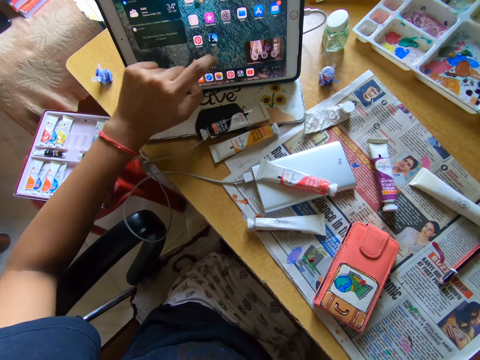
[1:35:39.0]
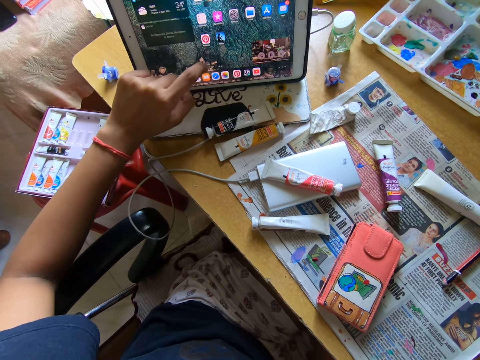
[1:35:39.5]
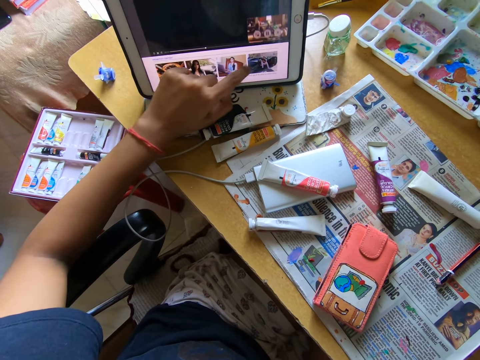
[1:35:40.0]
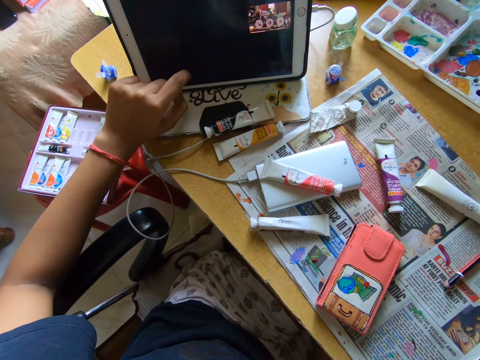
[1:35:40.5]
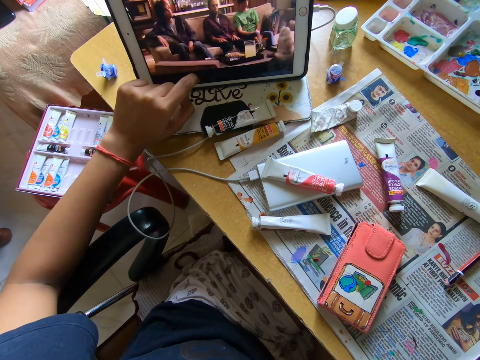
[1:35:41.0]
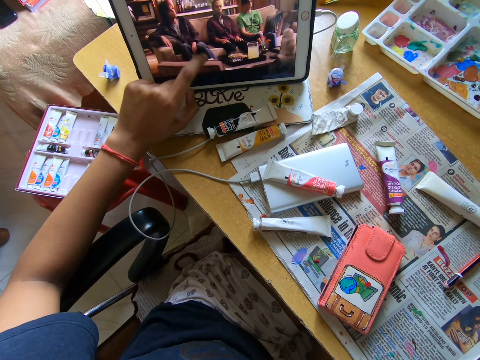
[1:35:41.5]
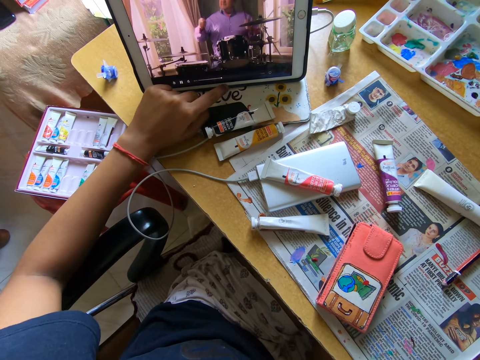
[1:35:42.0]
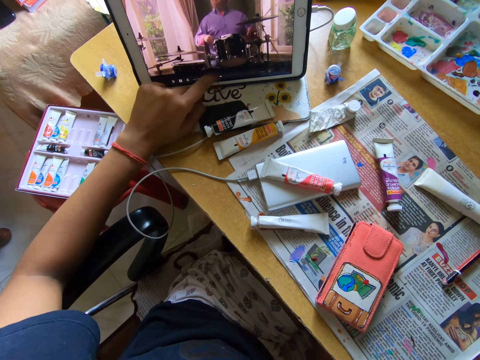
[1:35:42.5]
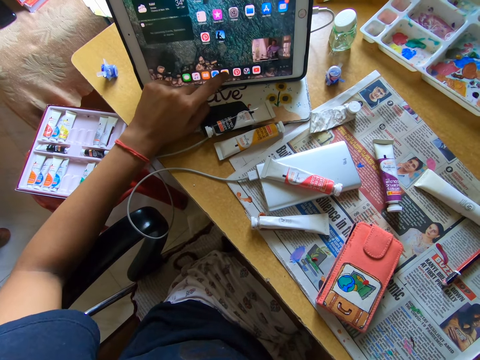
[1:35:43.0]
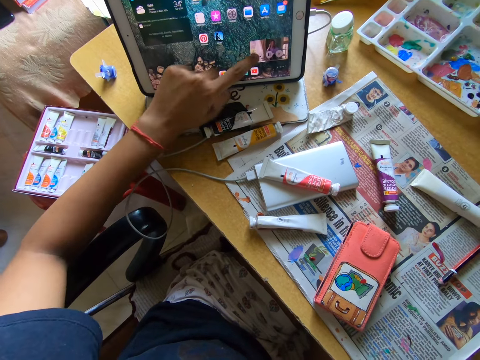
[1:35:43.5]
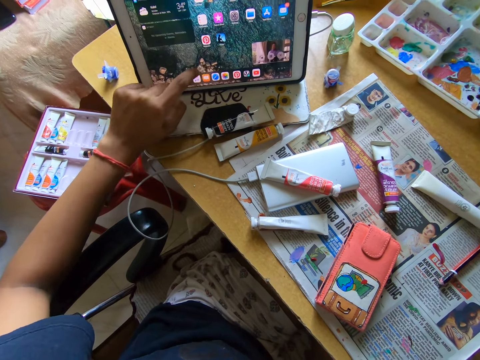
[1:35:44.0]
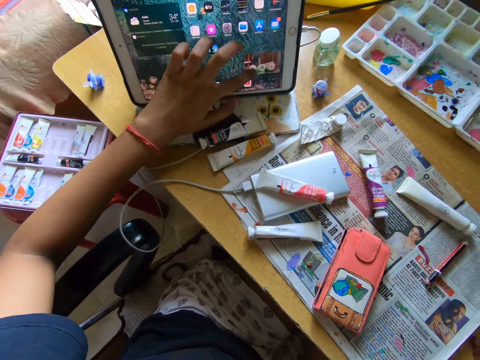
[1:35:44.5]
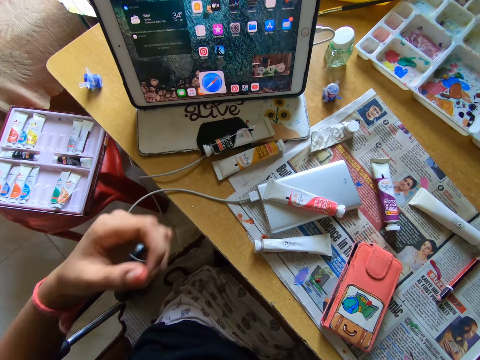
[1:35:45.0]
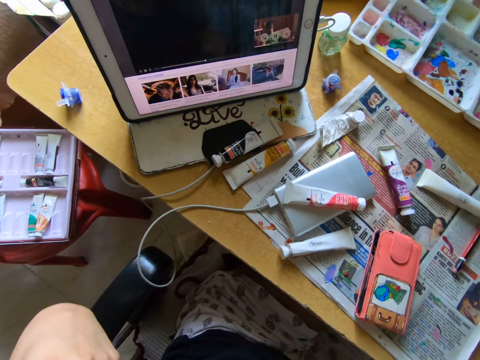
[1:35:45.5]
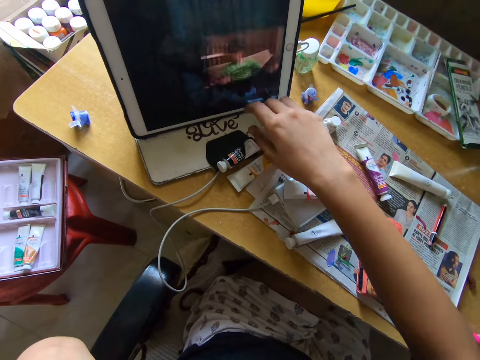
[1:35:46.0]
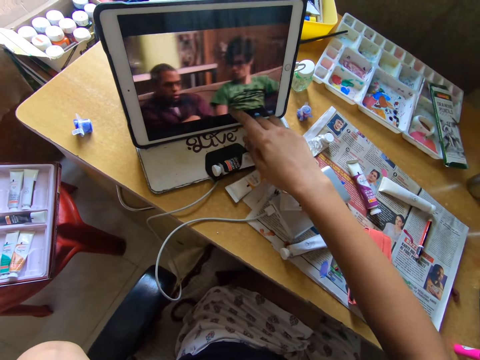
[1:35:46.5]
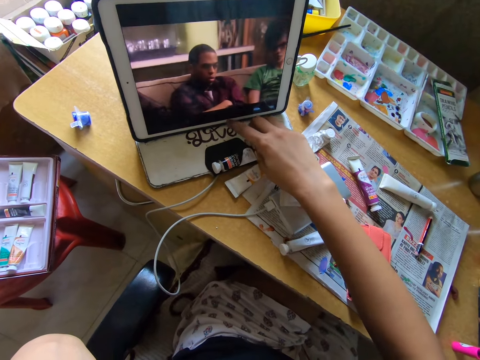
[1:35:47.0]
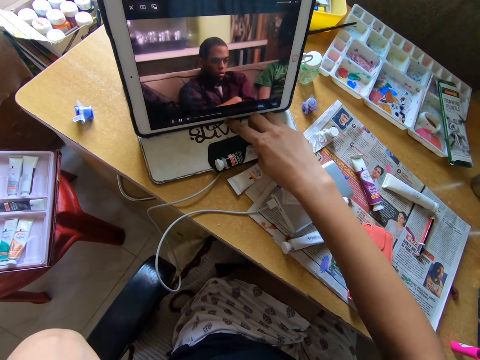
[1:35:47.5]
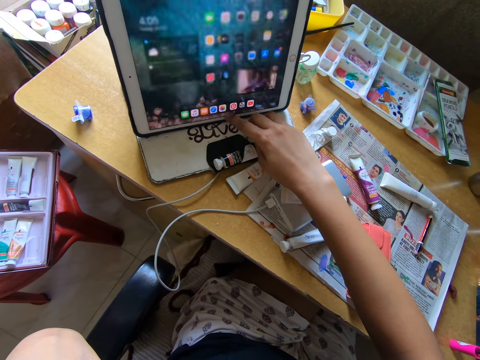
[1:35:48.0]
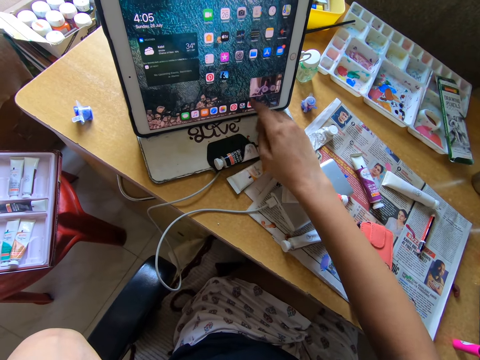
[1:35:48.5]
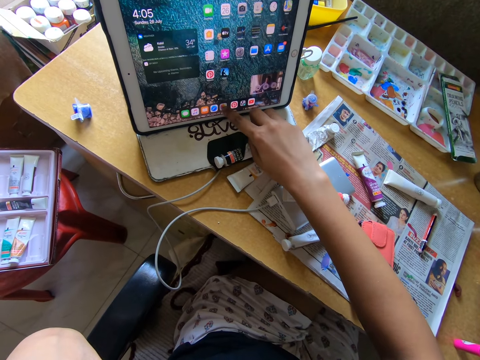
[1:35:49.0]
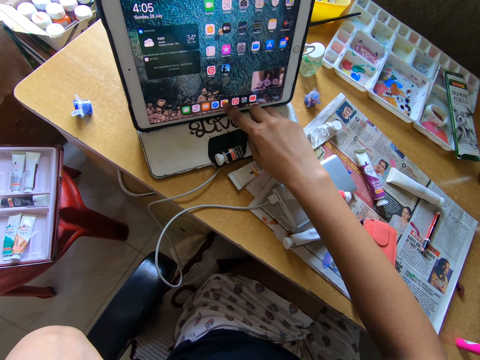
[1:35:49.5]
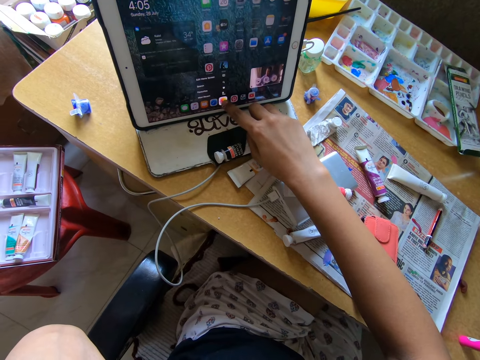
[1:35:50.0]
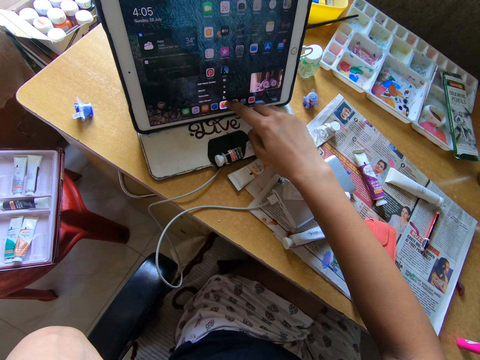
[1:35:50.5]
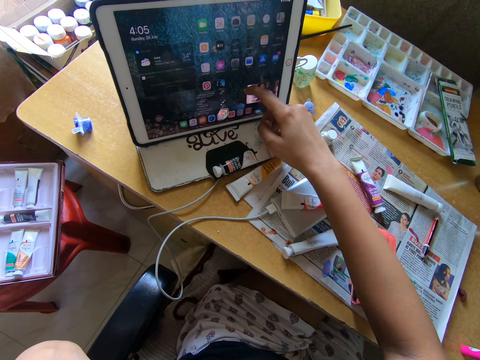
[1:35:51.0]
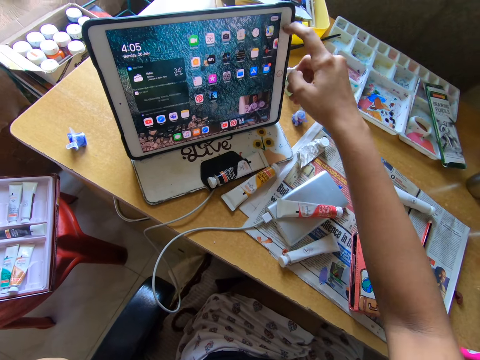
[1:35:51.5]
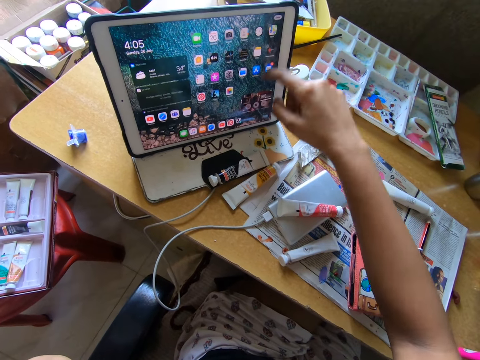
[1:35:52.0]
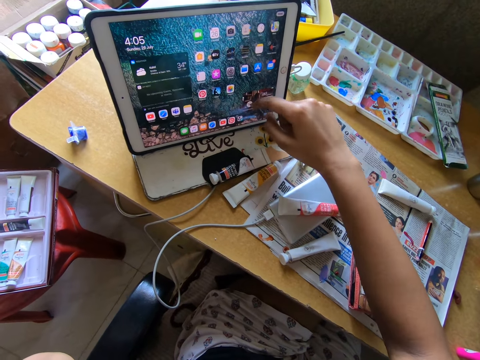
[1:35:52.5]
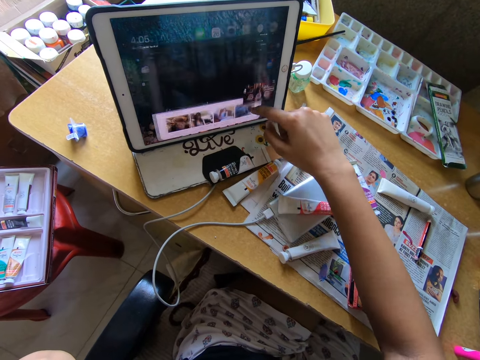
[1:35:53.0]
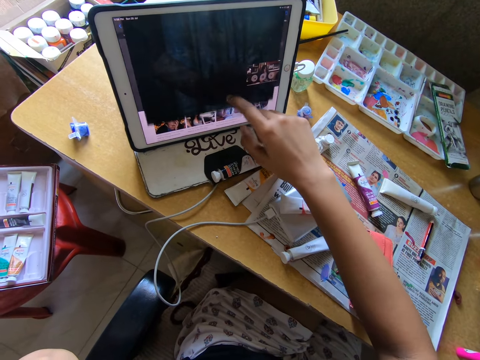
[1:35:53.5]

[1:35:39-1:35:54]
The camera wearer presses the tablet on the table with her right hand.

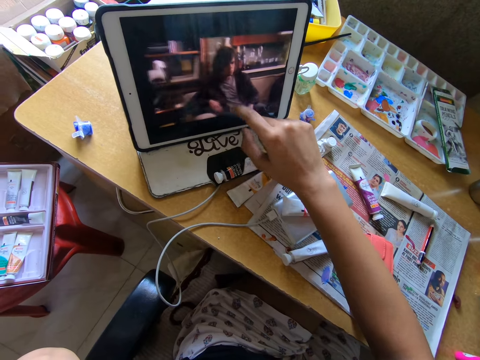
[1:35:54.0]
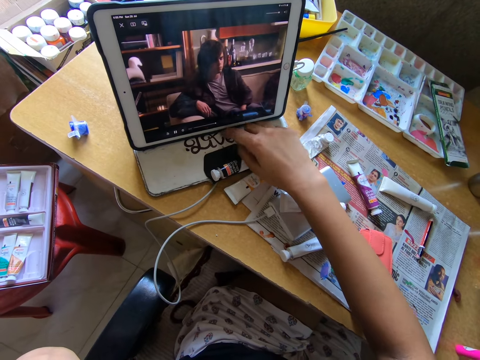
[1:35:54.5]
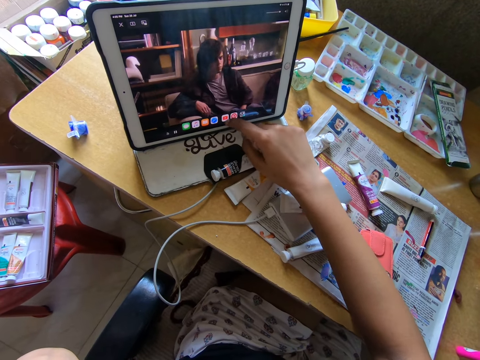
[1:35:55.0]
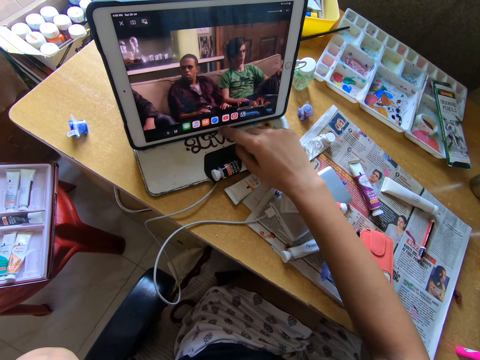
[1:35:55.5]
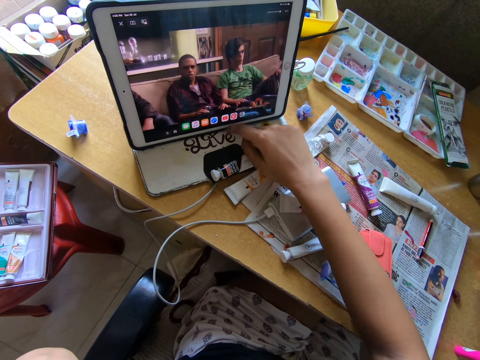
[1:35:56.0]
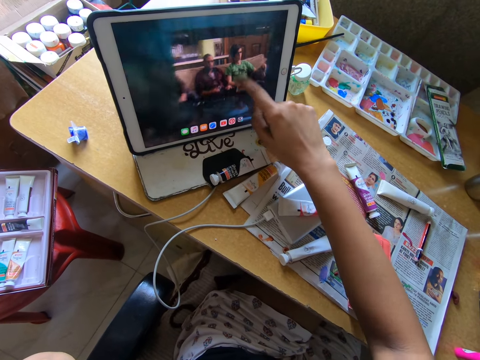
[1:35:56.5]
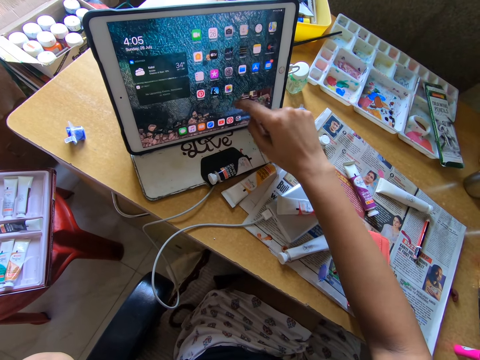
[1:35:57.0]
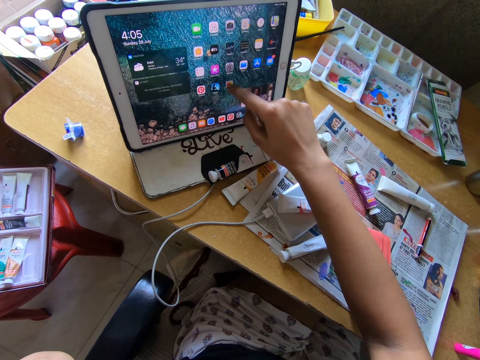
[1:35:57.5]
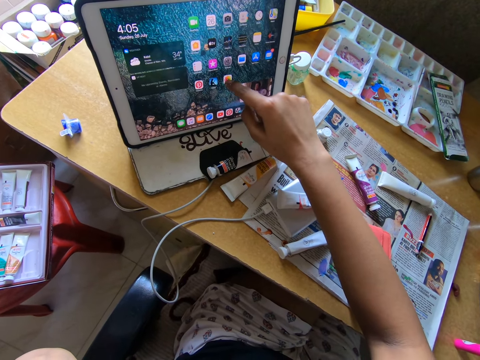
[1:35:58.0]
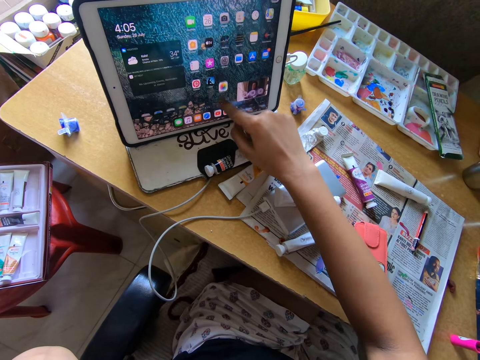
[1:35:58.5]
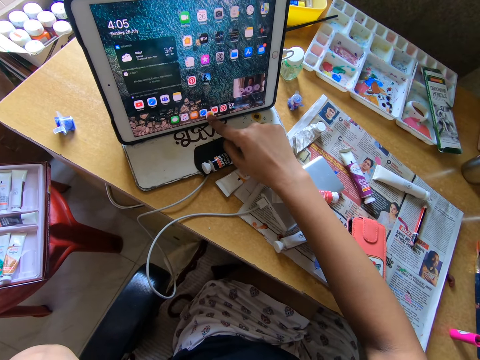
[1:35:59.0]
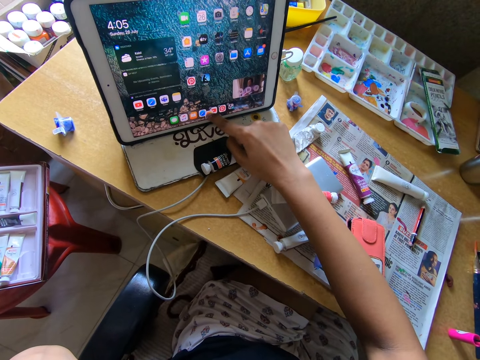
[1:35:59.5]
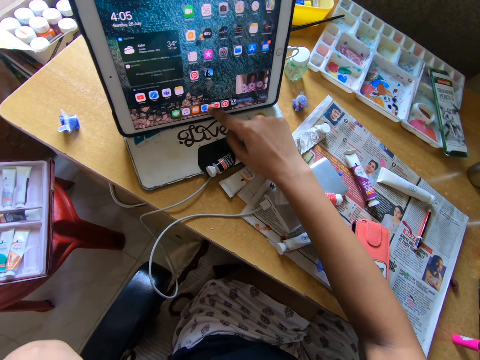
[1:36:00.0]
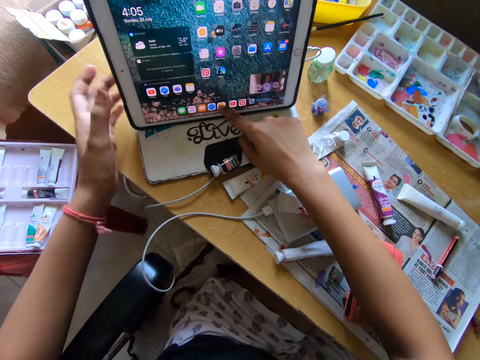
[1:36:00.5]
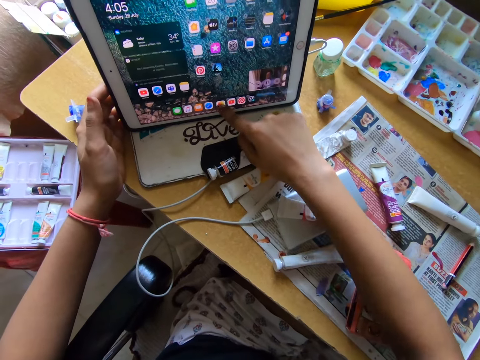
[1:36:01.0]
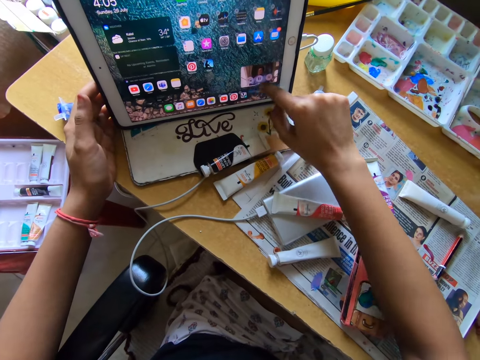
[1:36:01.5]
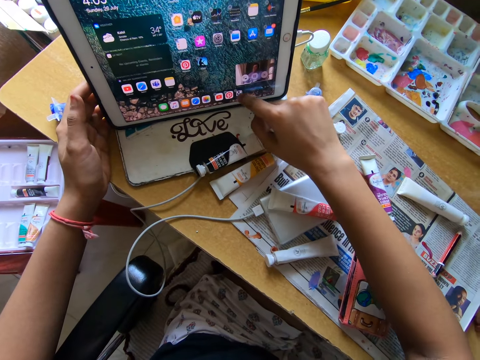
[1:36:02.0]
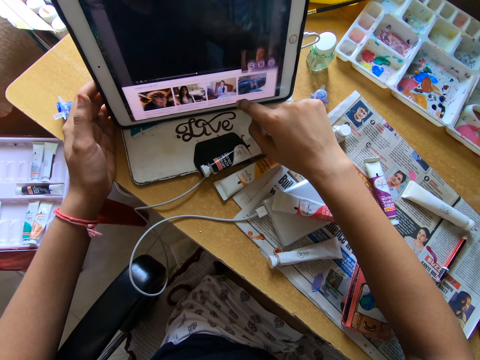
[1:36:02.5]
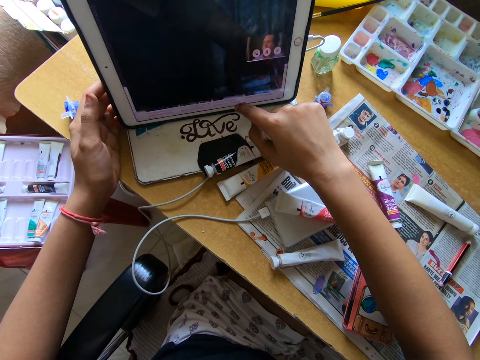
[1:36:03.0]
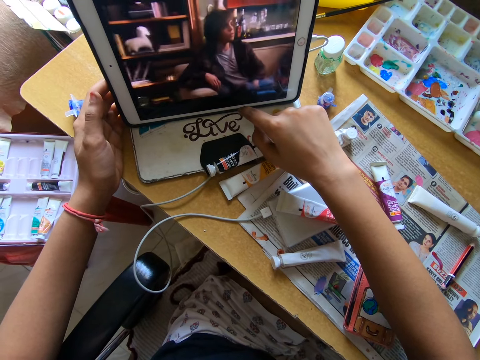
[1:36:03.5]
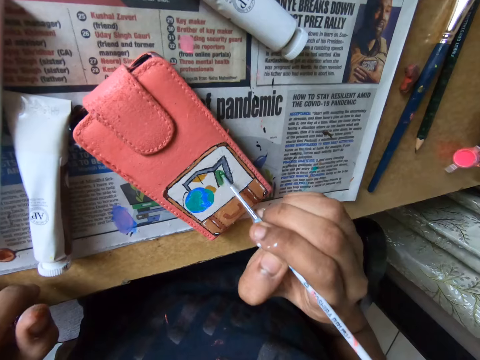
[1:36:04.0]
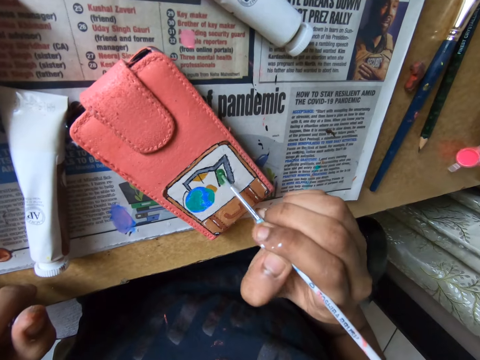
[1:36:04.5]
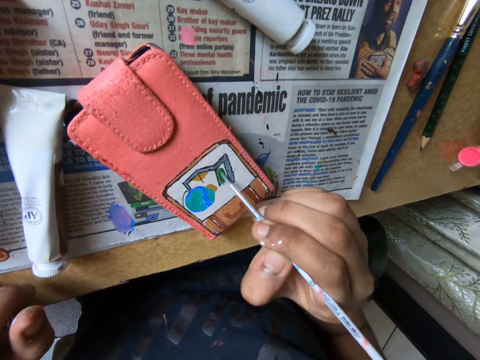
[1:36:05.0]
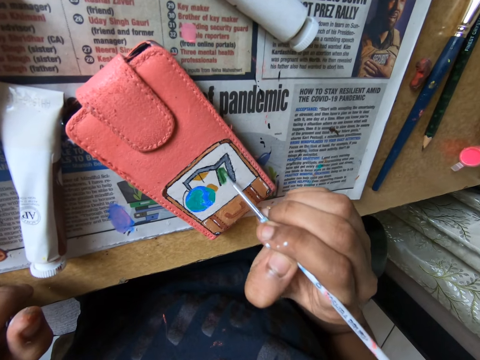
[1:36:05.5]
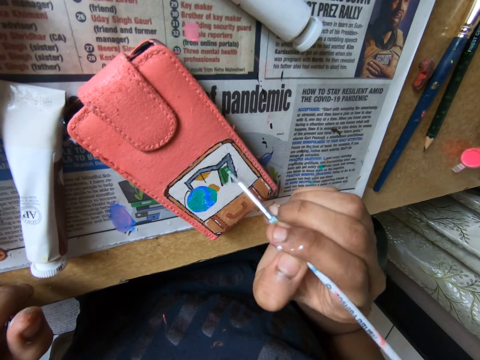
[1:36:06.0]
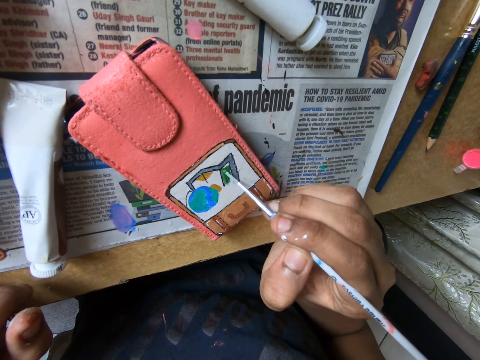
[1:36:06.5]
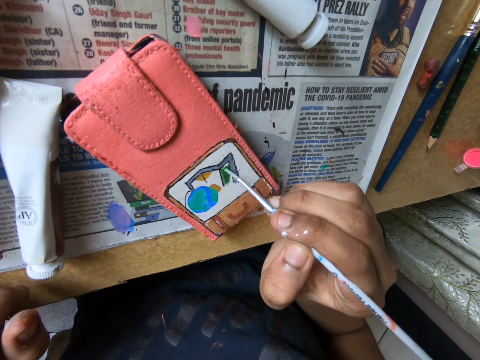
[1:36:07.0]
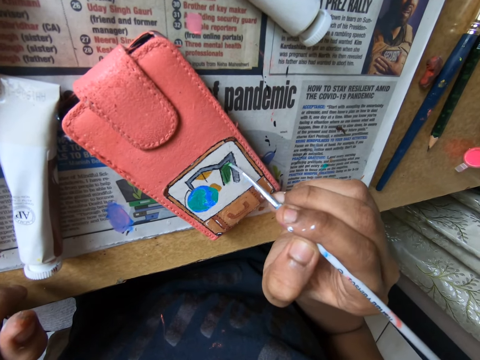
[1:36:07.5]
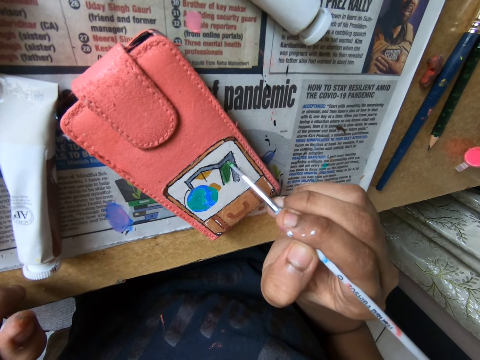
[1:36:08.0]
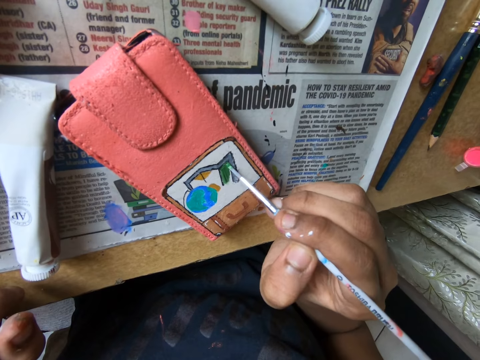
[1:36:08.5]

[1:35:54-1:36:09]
The camera wearer holds the tablet on the table with her left hand. She paints on the phone case on the table with the paint brush in her right hand.
